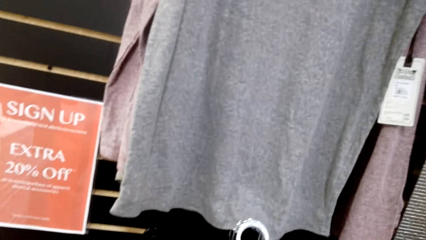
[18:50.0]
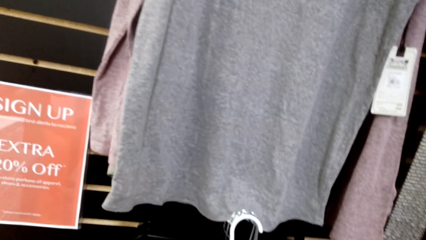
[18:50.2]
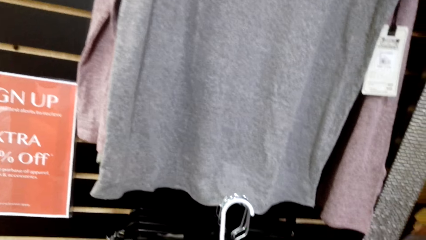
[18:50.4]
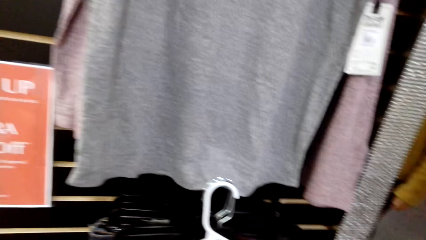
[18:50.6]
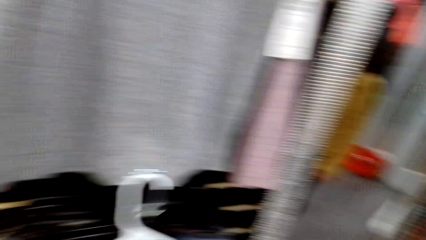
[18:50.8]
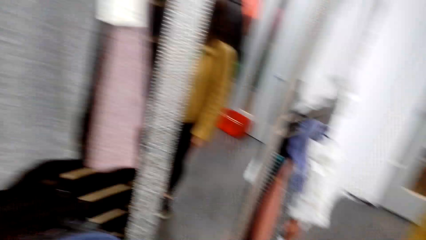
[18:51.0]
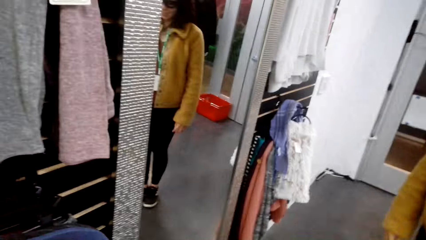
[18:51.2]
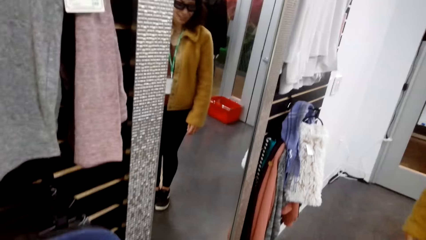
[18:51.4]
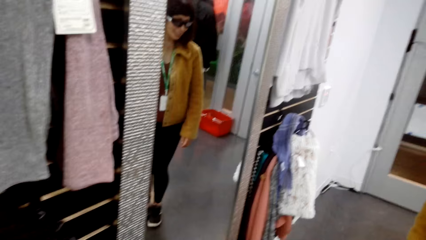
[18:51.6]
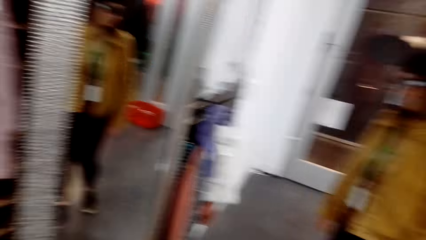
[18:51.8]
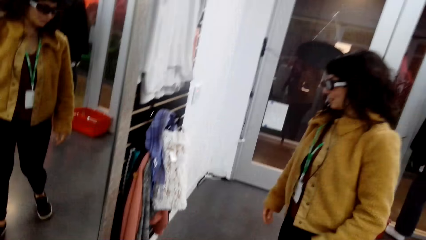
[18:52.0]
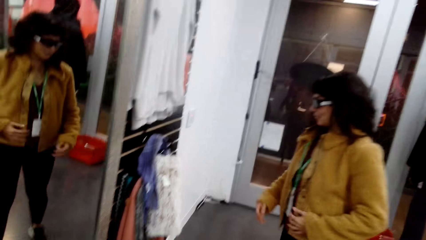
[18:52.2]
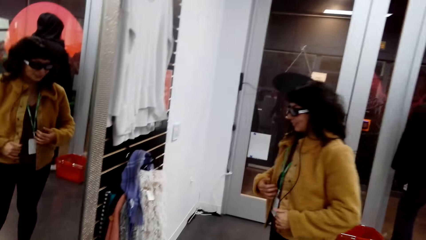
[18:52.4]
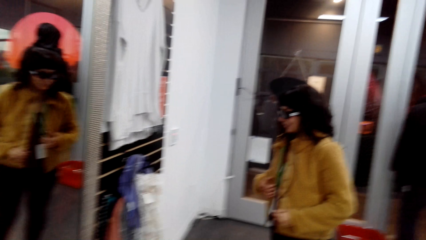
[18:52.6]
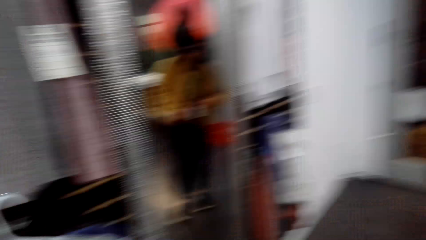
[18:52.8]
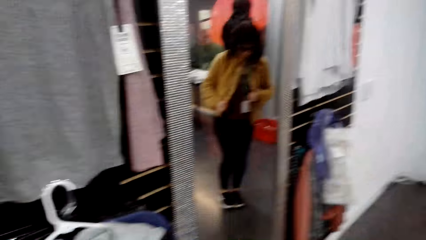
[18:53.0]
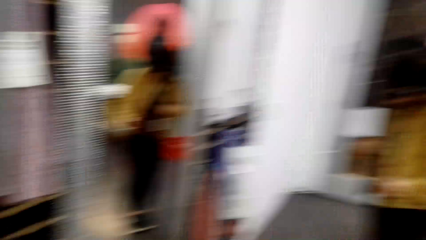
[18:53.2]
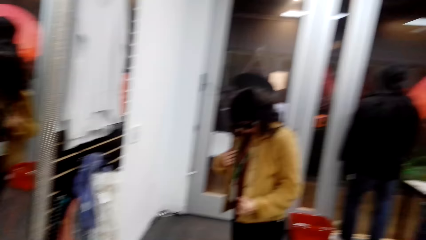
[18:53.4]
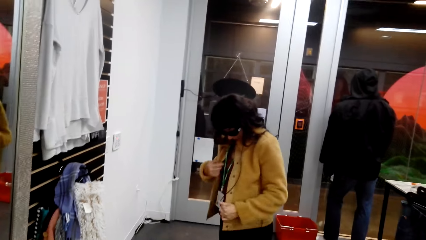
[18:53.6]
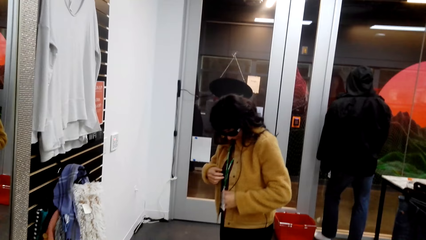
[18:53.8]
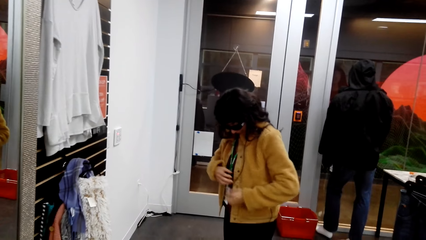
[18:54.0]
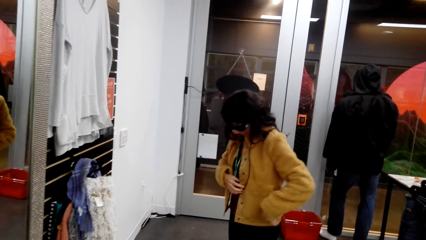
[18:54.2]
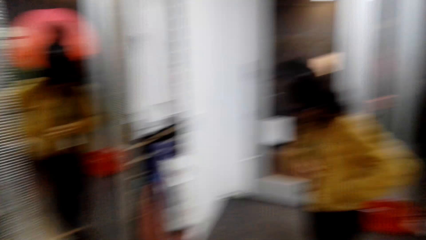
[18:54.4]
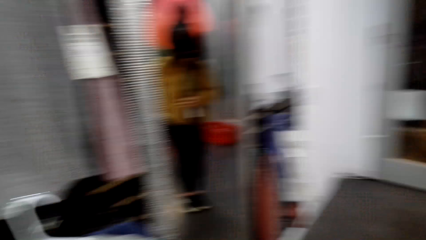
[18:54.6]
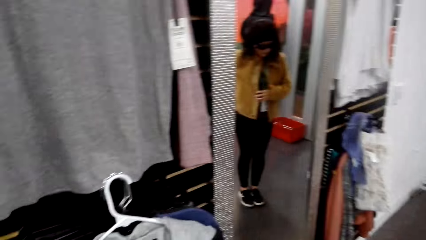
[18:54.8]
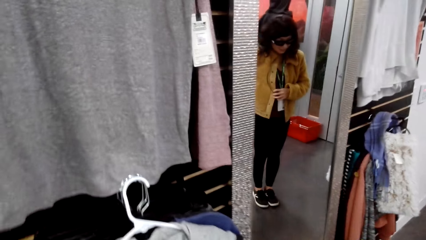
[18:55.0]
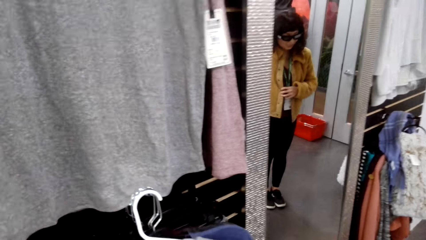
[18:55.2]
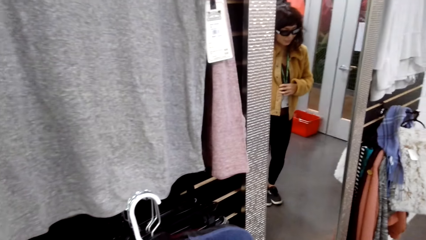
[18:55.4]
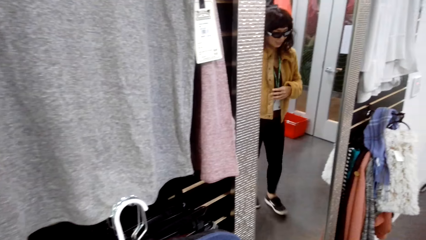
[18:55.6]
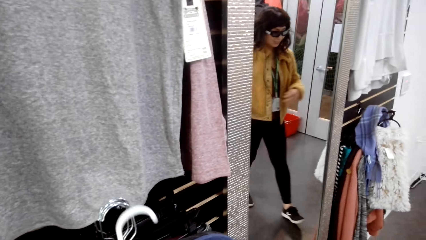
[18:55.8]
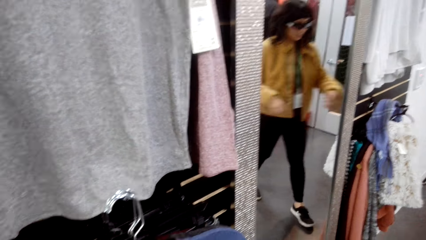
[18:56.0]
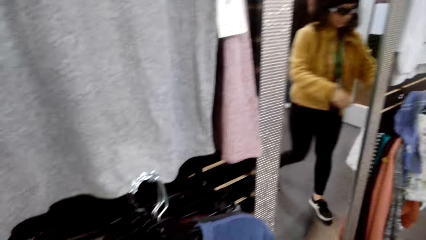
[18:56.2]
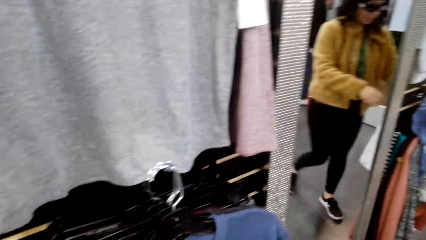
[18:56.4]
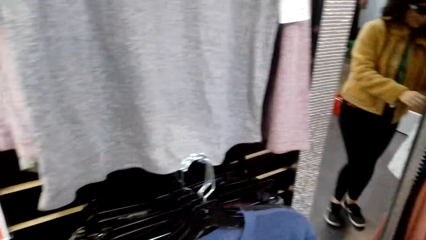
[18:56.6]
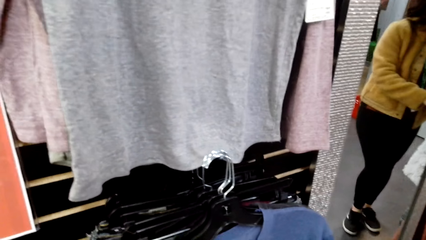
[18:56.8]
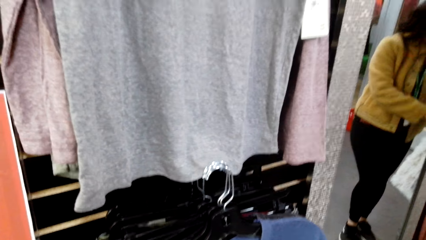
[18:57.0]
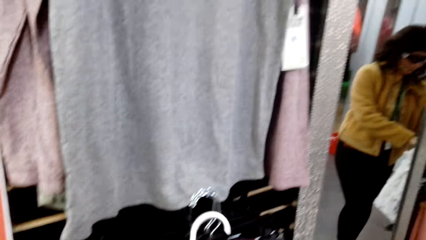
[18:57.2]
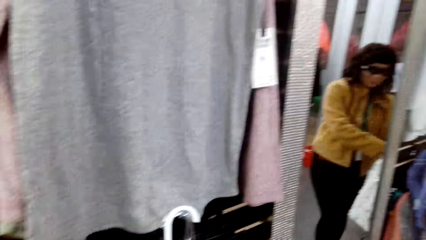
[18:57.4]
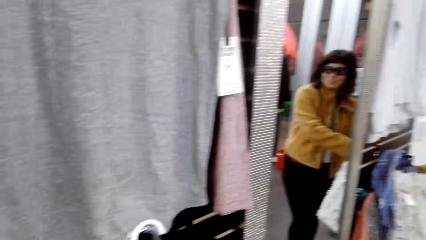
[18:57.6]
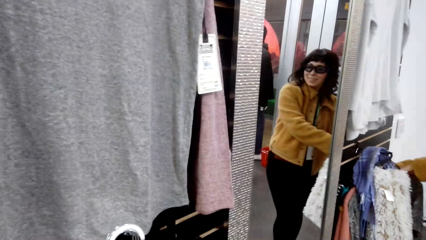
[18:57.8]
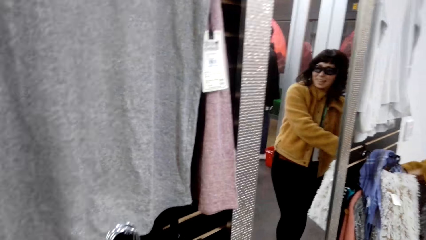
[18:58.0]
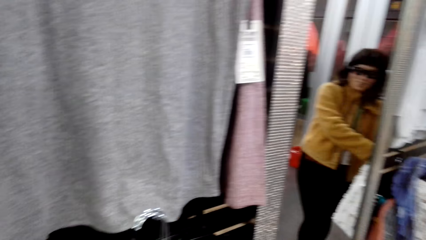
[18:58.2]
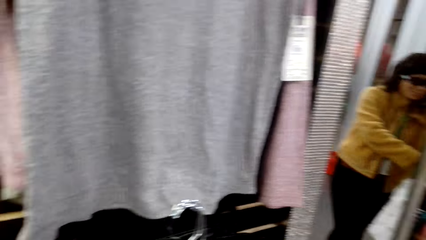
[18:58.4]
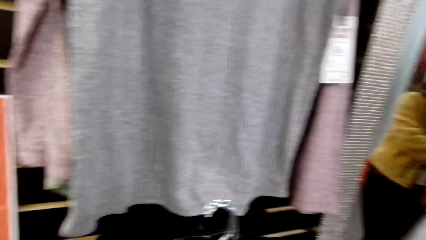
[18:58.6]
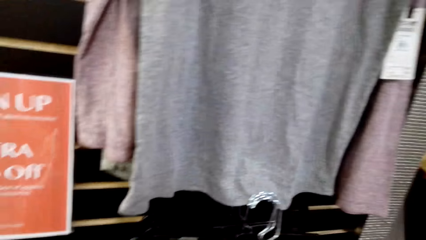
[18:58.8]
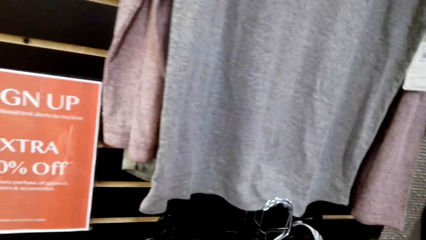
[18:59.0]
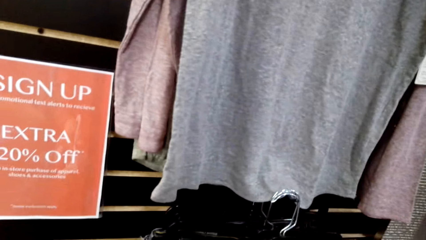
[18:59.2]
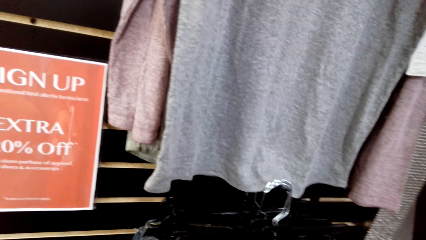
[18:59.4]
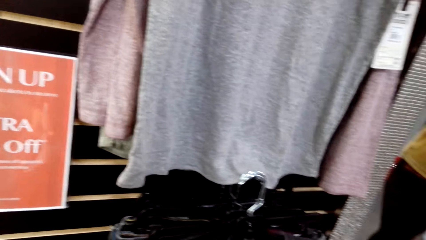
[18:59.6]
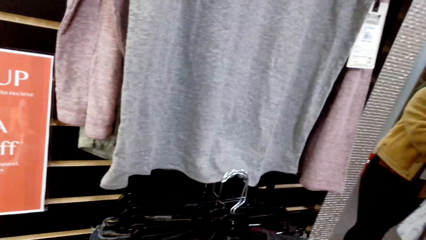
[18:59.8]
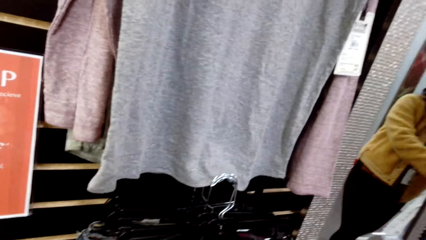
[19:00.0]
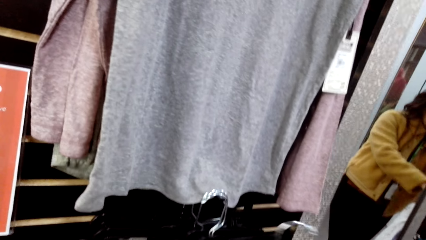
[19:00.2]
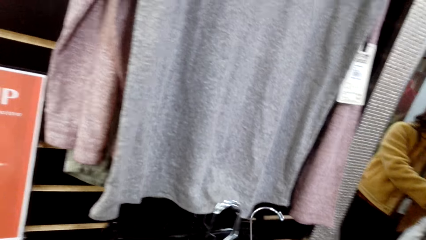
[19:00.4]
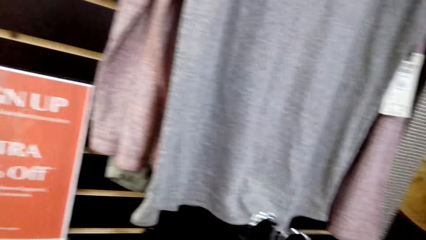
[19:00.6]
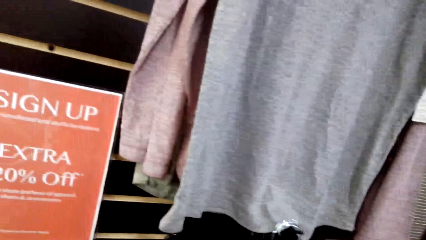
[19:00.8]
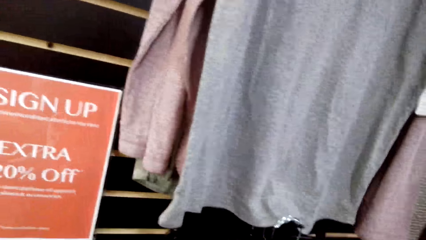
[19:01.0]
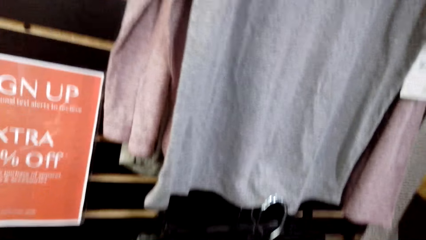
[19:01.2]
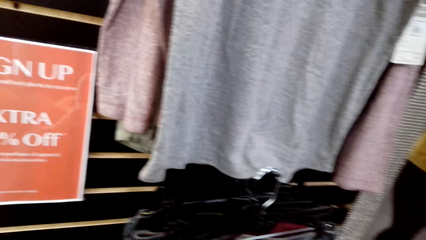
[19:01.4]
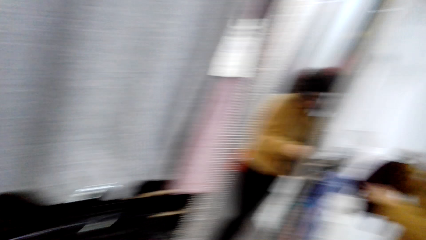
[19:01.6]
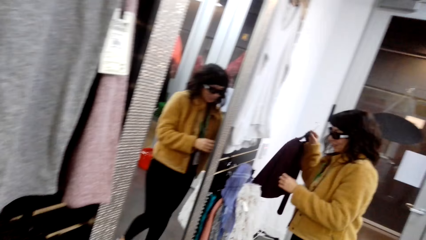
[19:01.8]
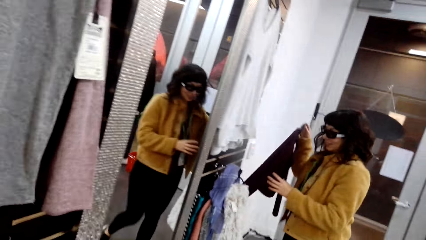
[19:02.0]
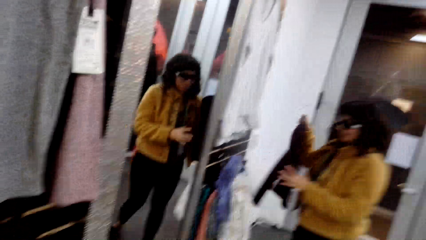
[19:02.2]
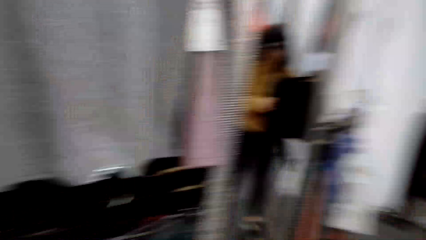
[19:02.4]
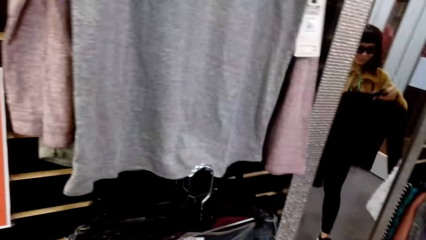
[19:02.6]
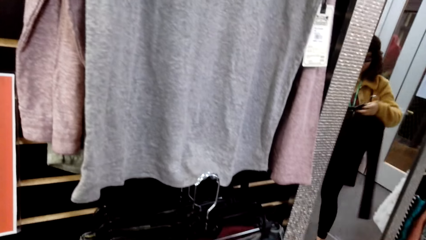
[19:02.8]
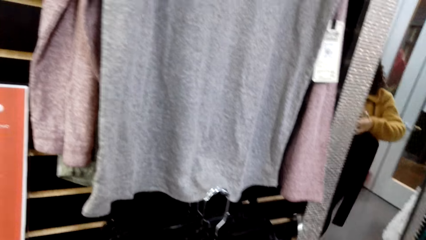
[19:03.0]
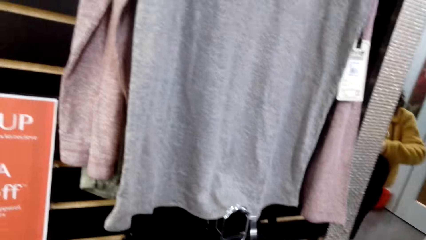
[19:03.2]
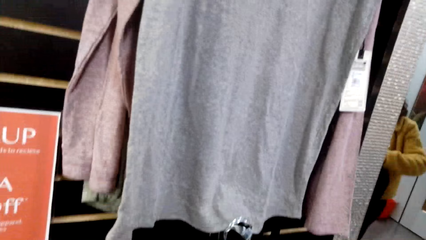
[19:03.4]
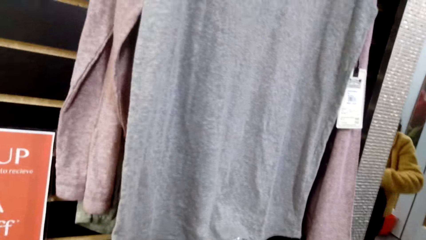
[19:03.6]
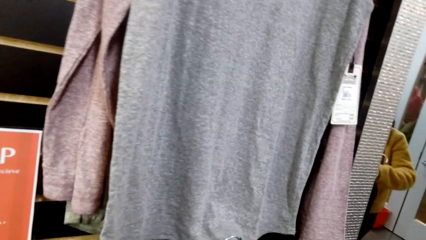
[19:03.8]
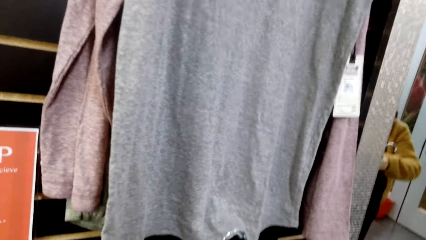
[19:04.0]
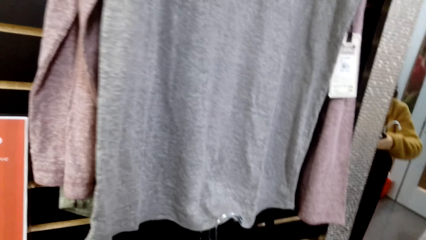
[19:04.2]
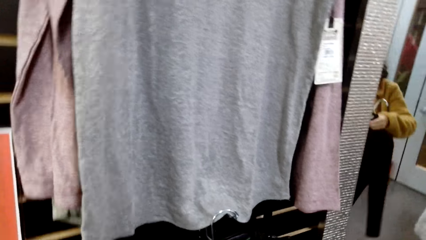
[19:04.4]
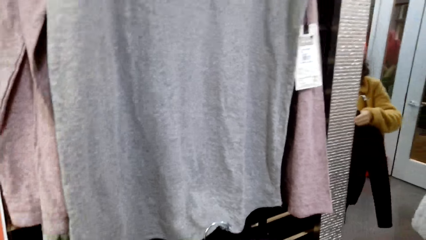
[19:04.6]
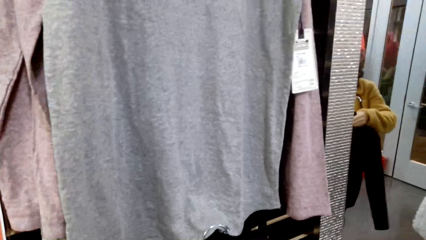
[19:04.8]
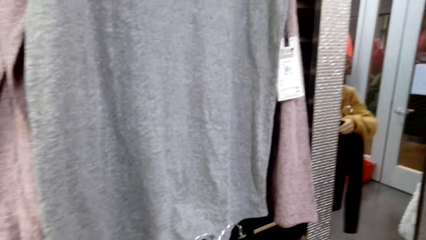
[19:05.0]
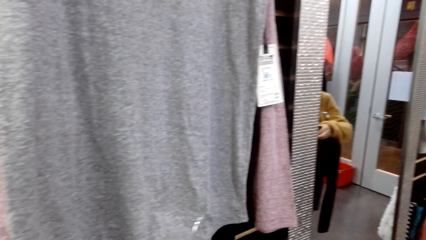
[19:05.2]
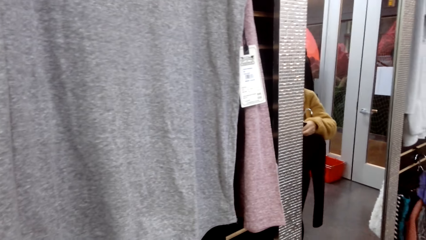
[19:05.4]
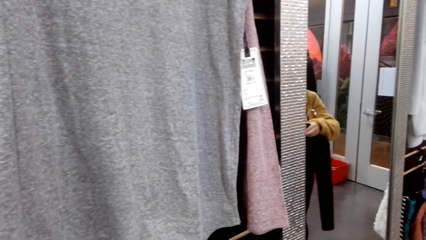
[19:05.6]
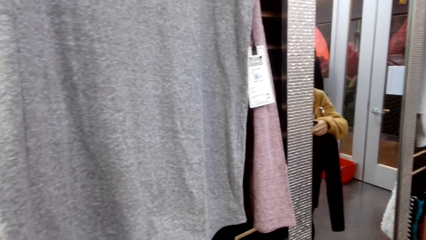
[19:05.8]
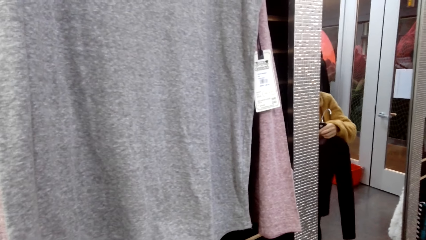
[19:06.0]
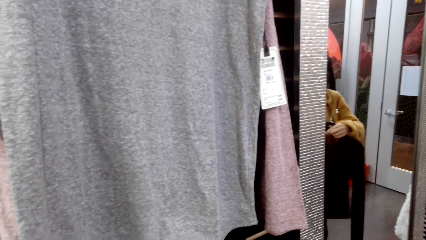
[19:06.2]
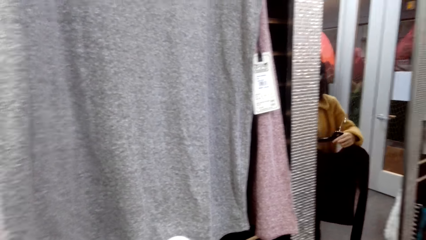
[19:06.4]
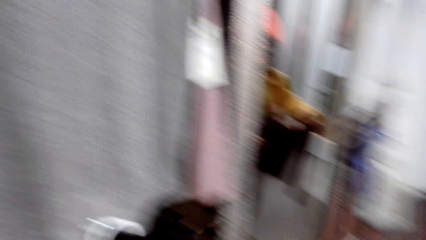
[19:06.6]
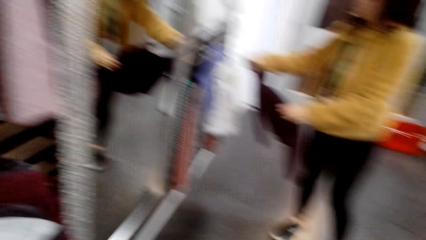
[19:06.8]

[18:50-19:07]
A woman touches her tag. The woman takes a sweater from the shelf.
